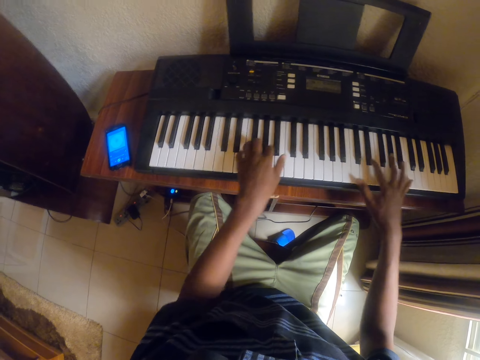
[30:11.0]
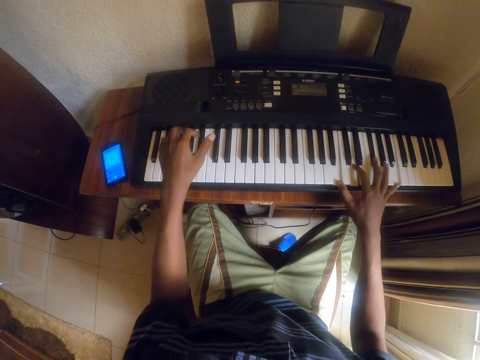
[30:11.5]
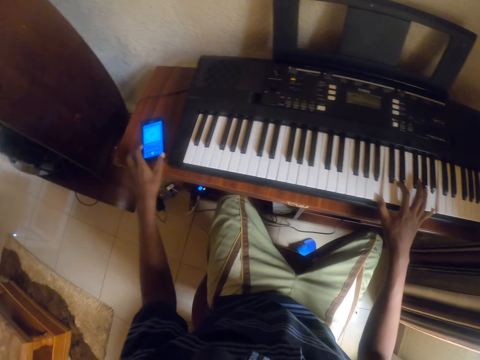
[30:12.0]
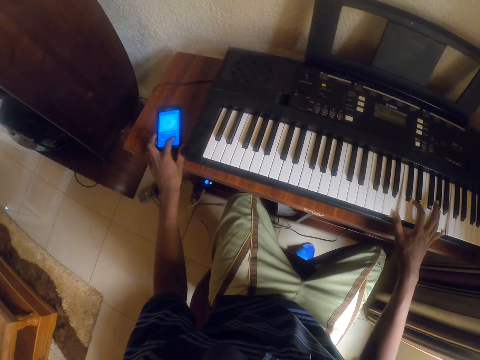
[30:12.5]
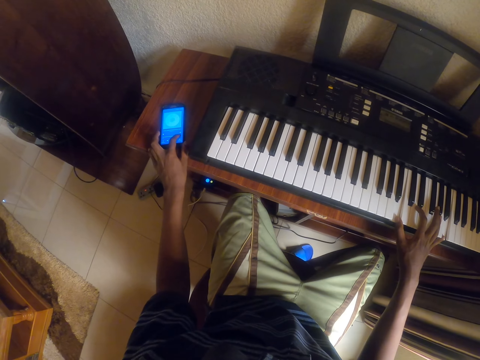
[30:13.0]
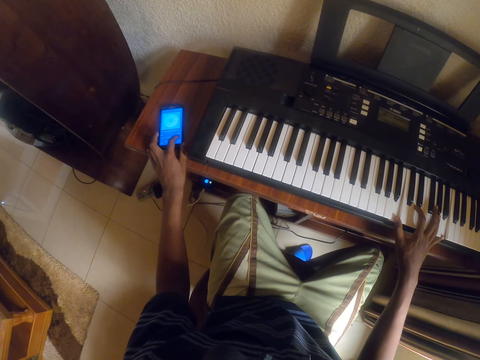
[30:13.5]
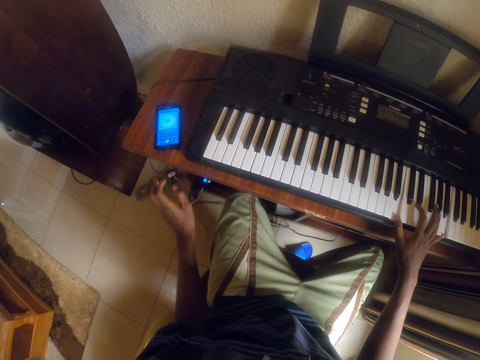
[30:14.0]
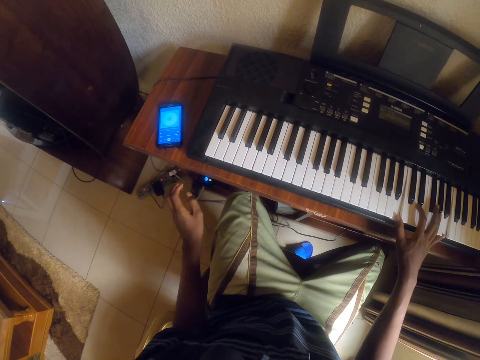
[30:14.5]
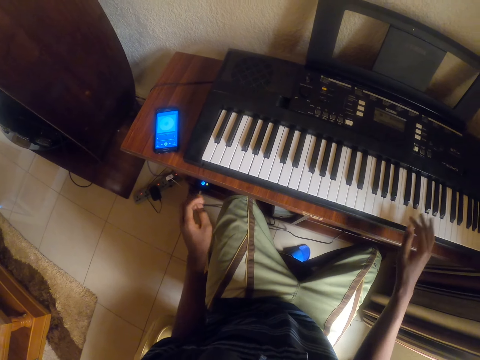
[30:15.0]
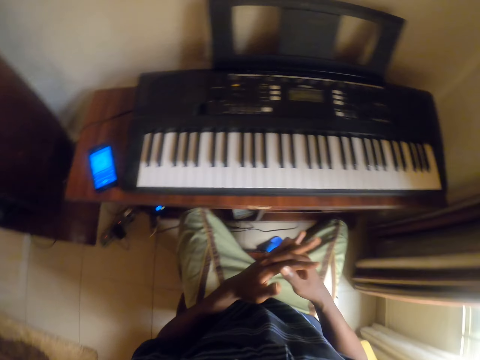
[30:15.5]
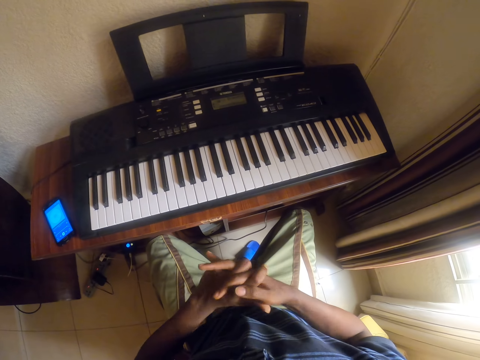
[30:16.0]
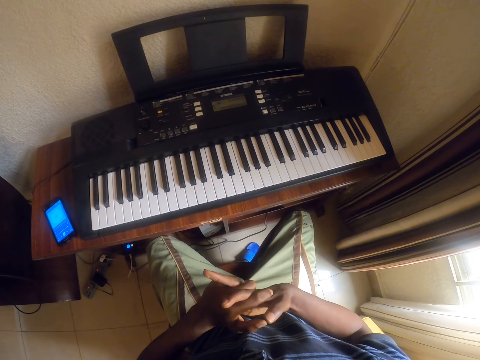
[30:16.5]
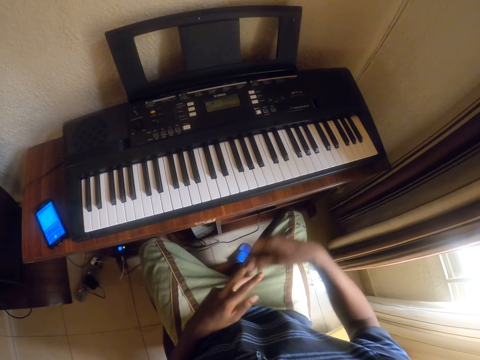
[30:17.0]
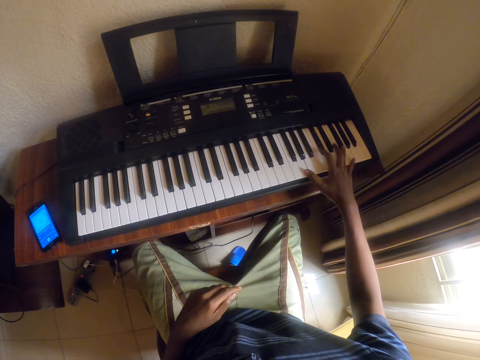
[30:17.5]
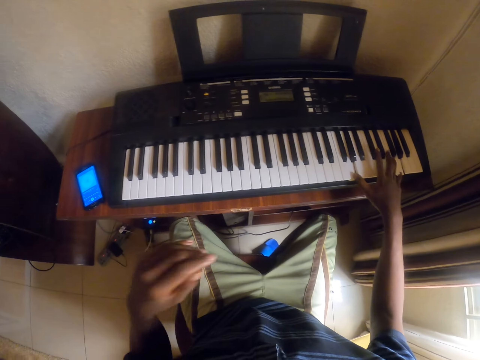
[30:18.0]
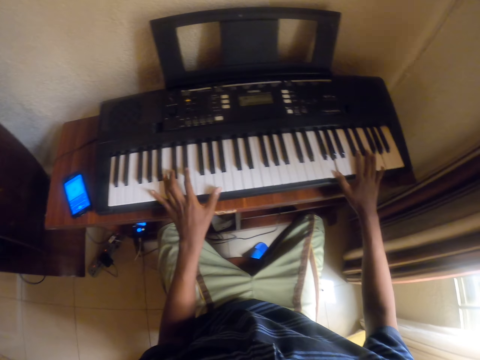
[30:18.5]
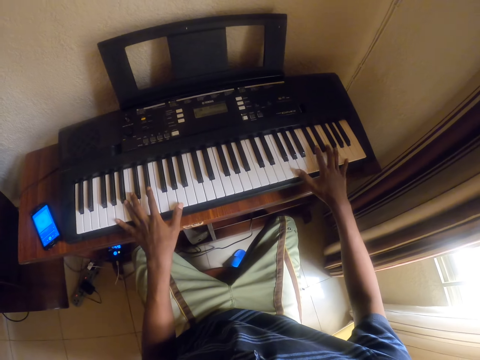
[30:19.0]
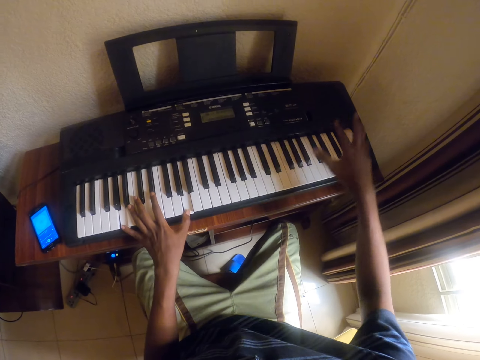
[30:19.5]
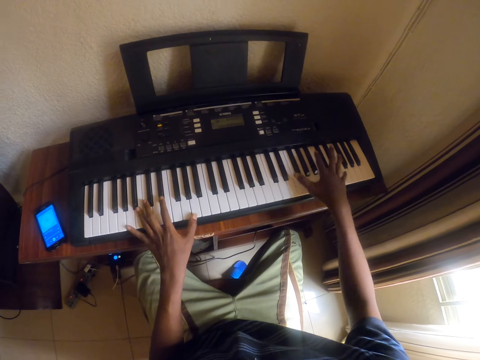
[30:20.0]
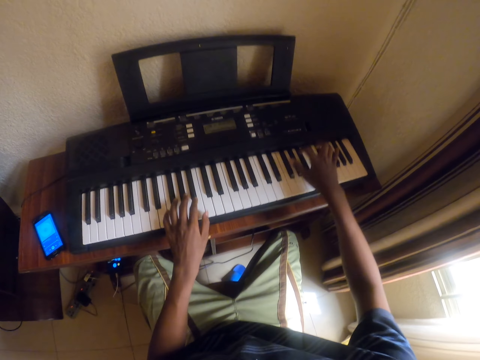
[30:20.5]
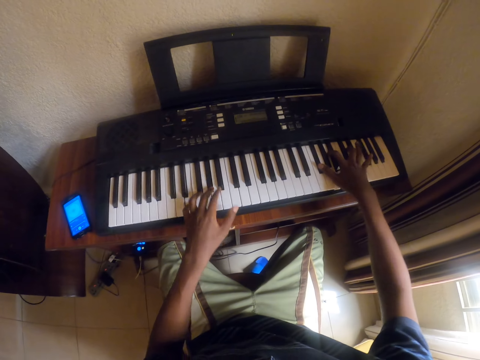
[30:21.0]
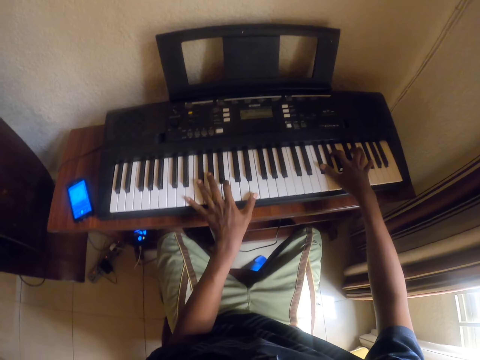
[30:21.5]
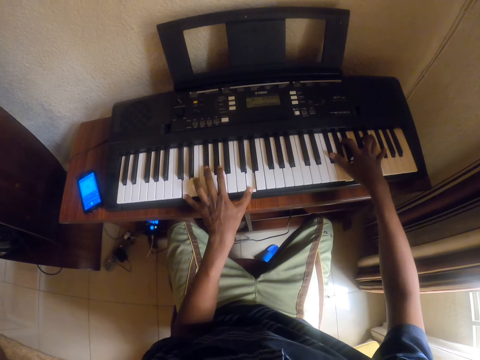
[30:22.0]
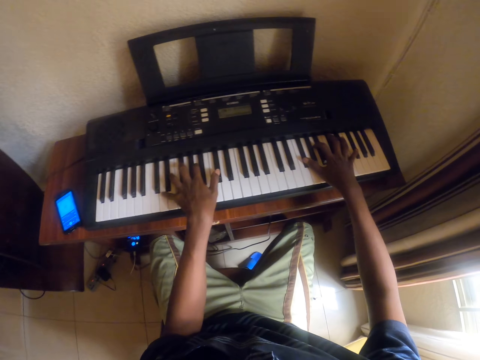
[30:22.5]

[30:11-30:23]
The camera wearer operates the phone in the room. They fold the hands. They stretch the fingers. They play the piano keyboard in the room.

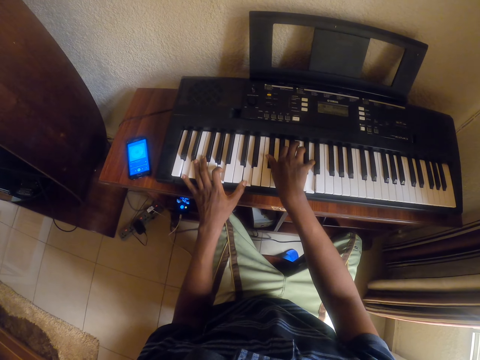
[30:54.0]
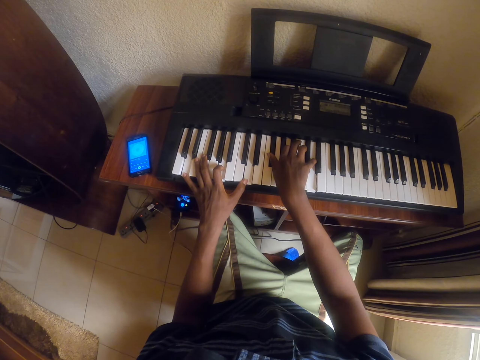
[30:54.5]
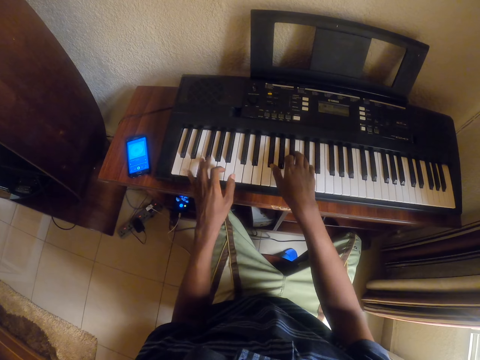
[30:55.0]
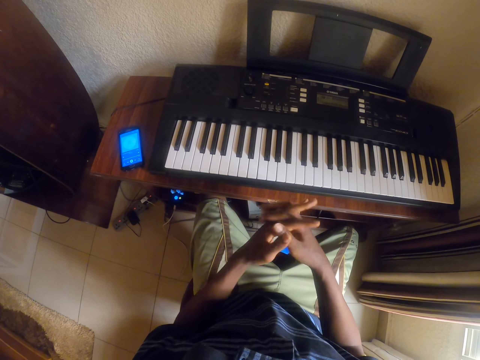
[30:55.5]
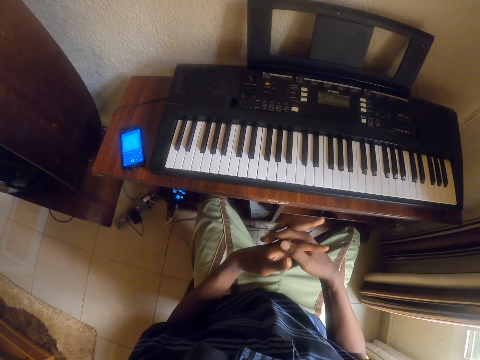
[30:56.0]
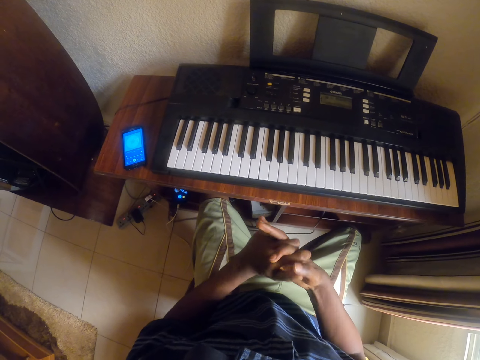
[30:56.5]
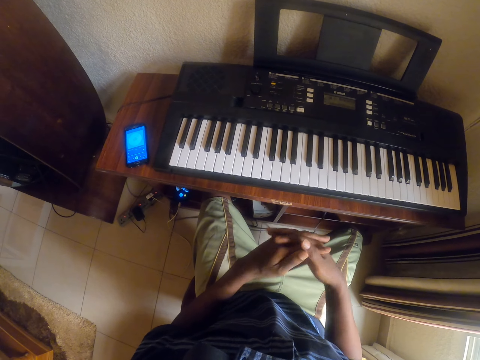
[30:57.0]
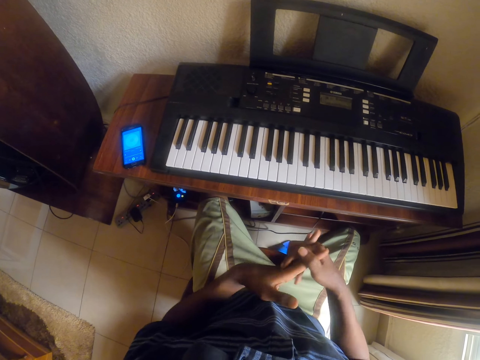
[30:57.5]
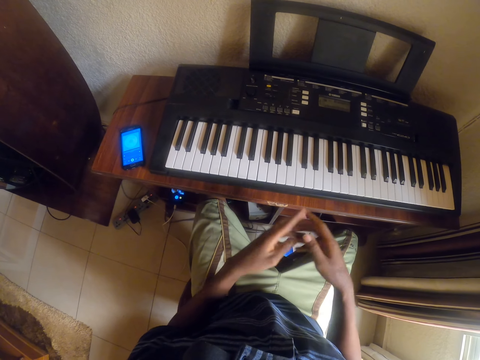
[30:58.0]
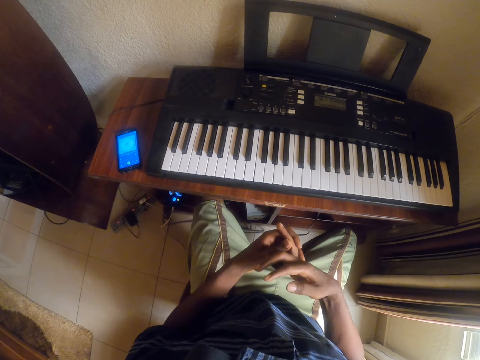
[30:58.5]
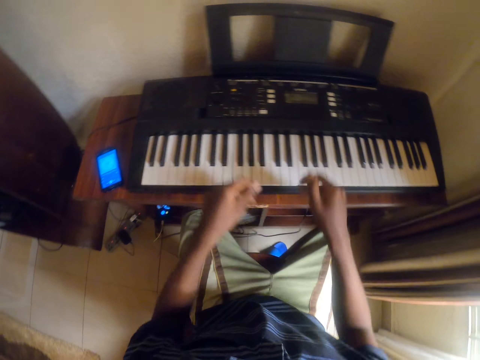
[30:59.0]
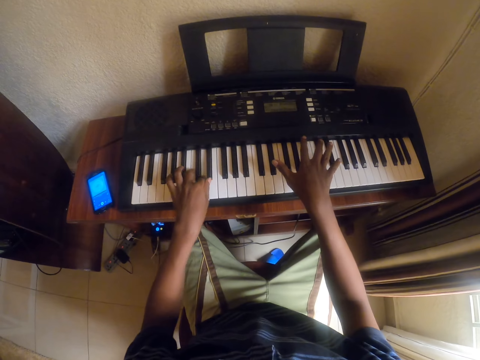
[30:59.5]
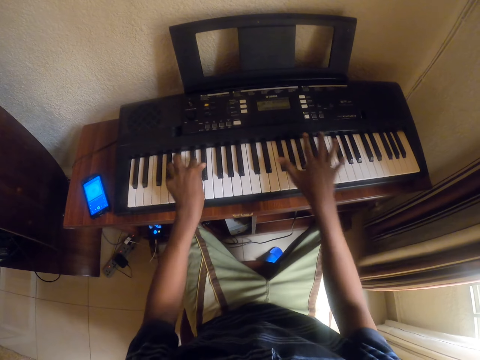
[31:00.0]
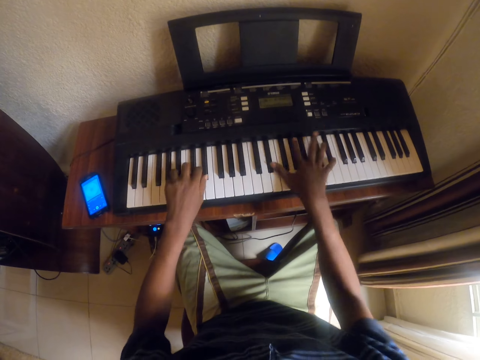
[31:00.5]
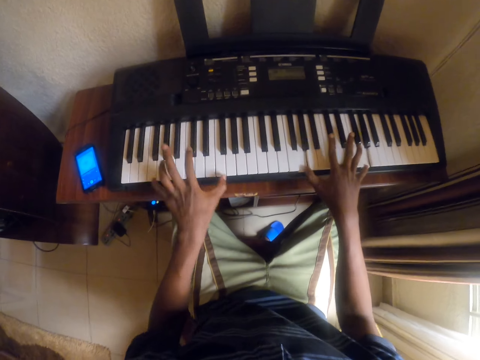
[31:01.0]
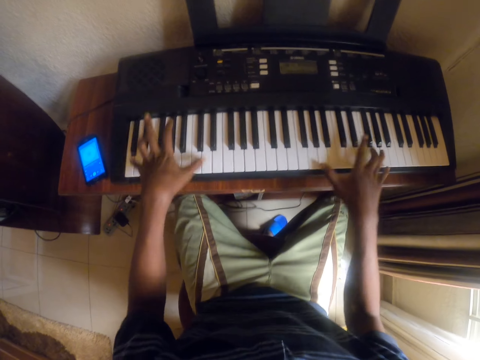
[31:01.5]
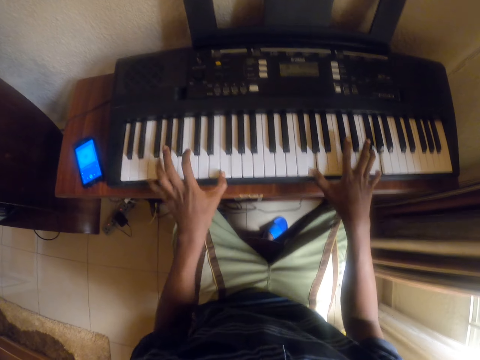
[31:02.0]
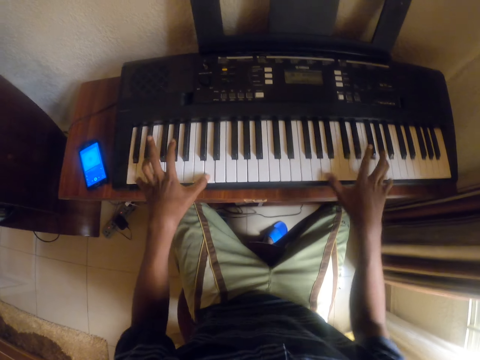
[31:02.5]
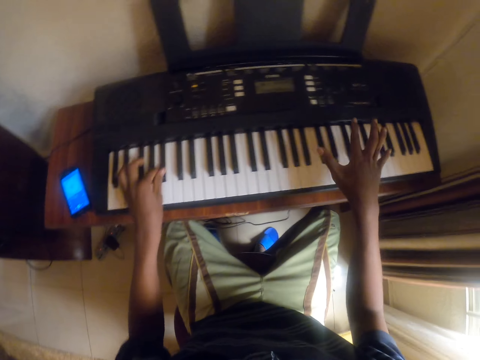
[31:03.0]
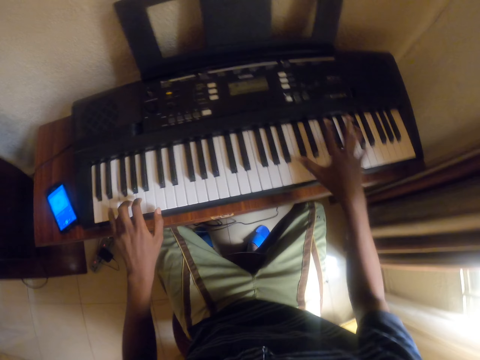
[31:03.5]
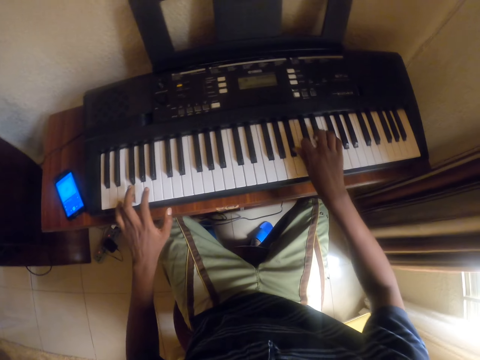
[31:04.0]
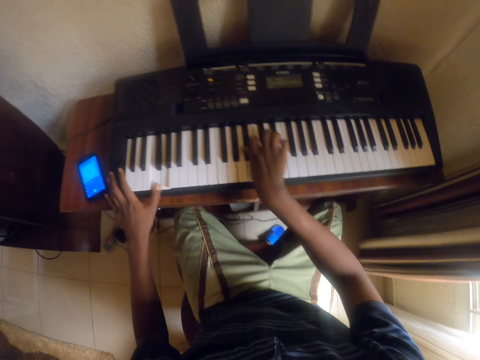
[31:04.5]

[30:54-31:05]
The camera wearer holds the hands together. They stretch the fingers. They play the piano keyboard in the room.
